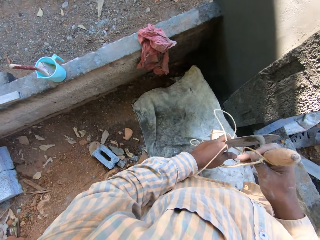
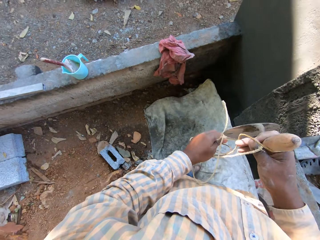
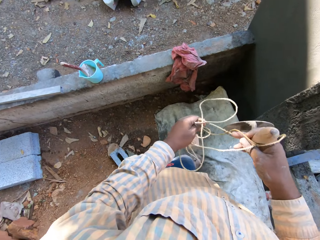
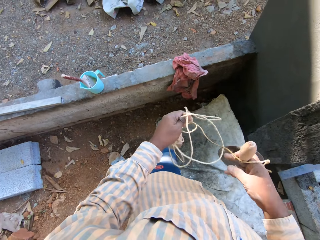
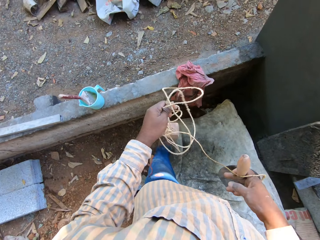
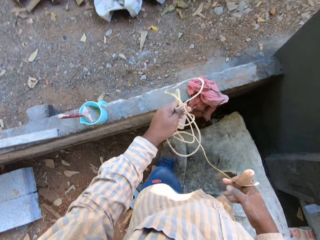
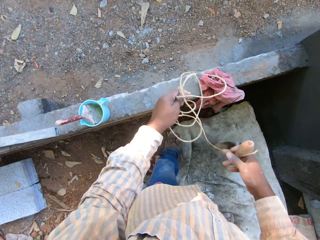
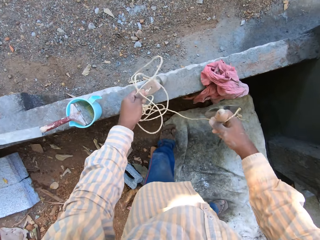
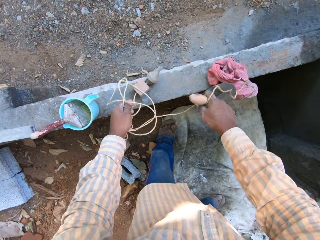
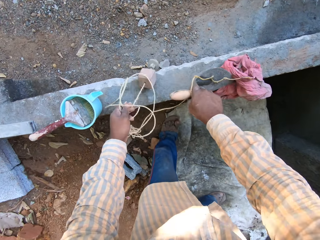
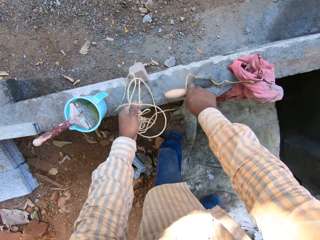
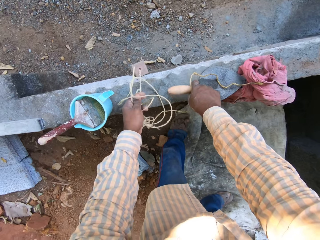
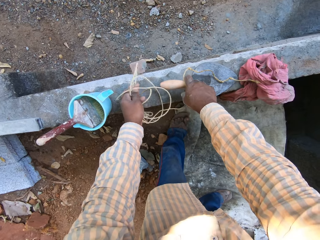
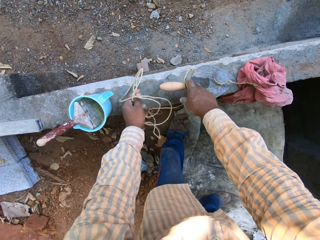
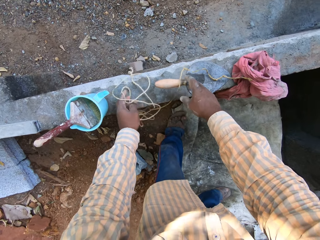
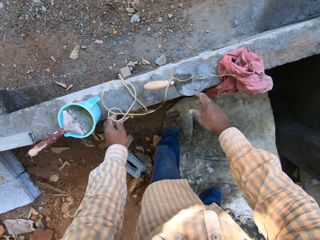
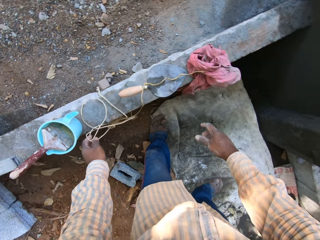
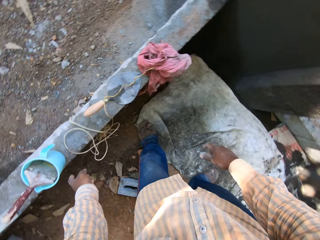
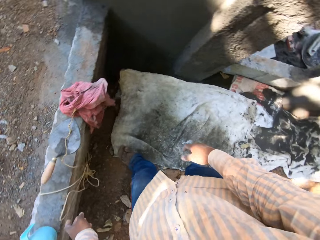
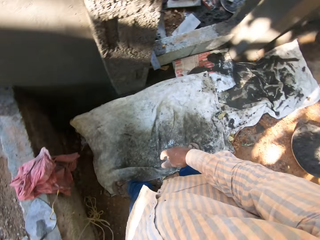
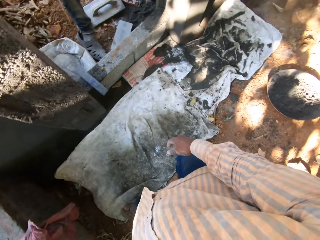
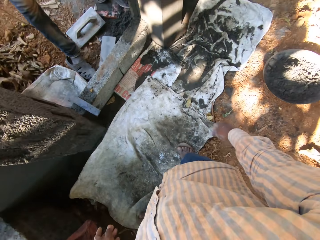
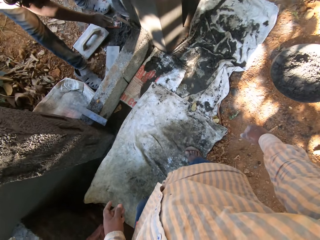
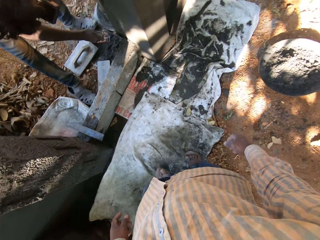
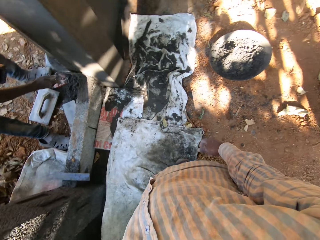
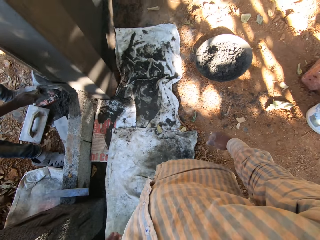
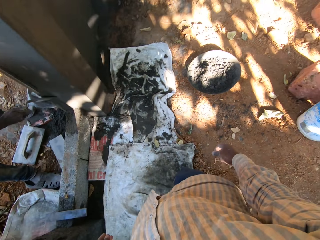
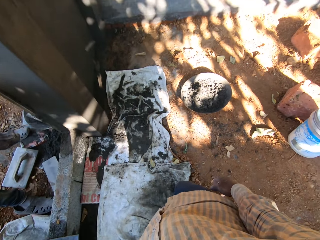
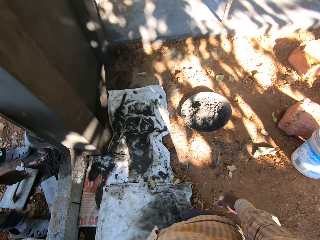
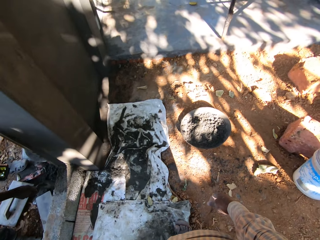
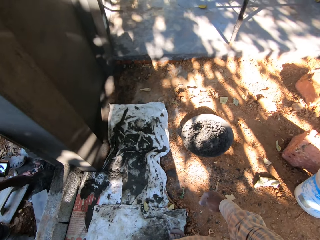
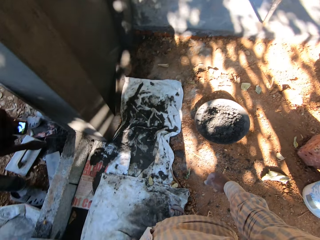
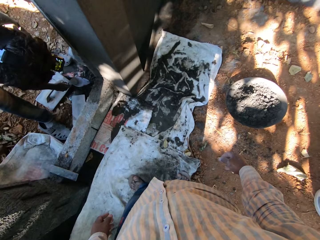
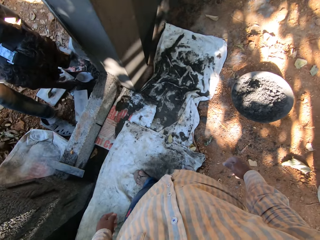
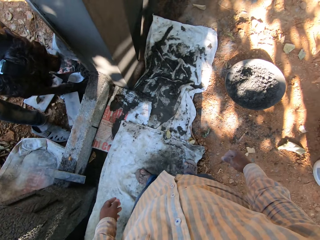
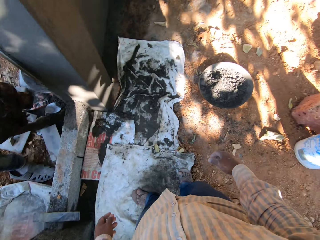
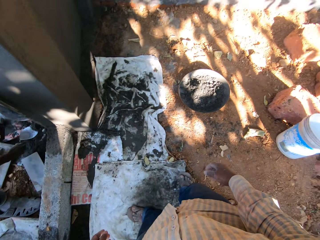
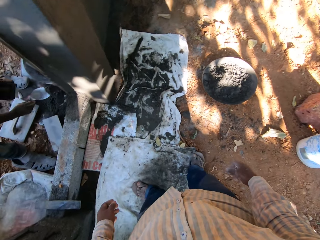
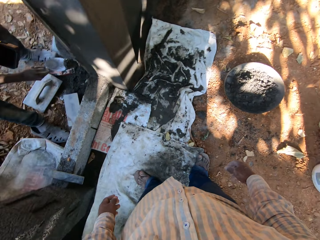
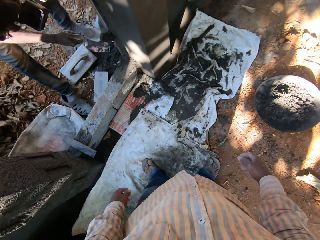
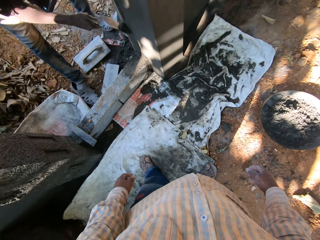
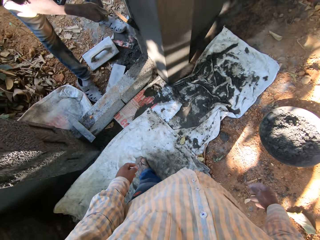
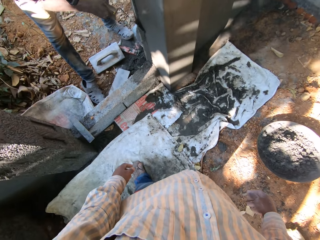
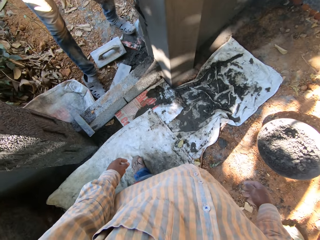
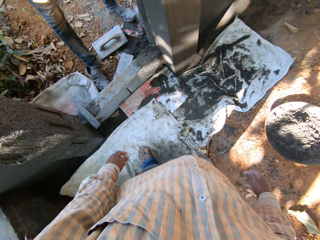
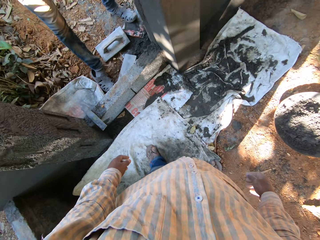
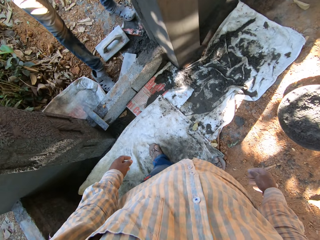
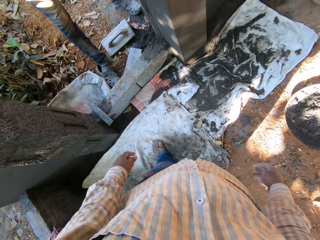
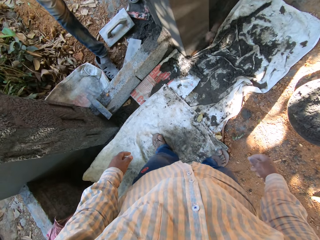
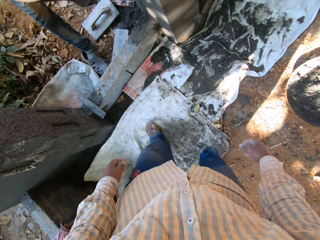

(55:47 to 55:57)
The camera wearer drops the rope on a short fence with his left hand. He drops the trowel in his right hand on the short fence. The man smoothens the cement on the wall with the trowel in his right hand. The camera wearer turns around.

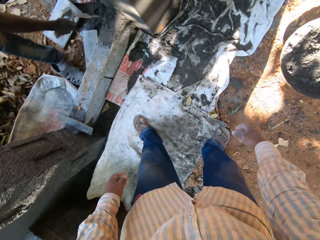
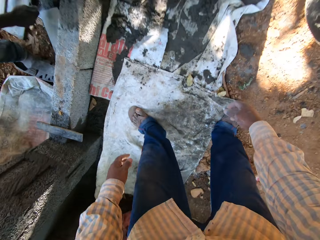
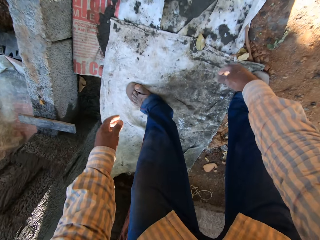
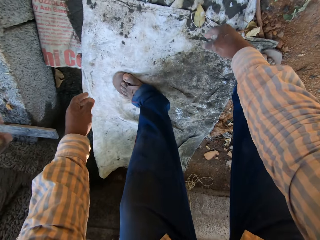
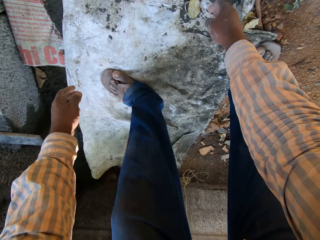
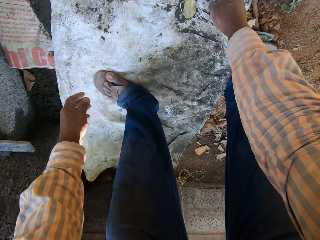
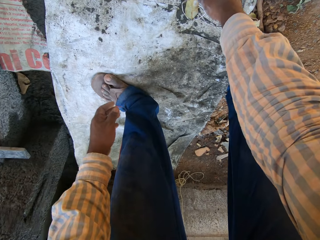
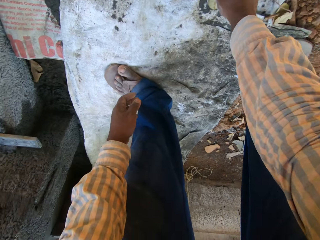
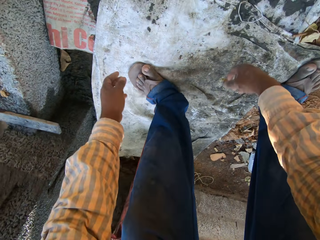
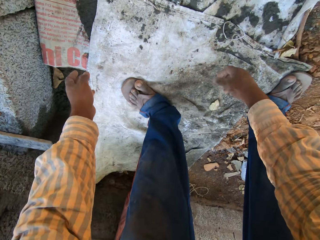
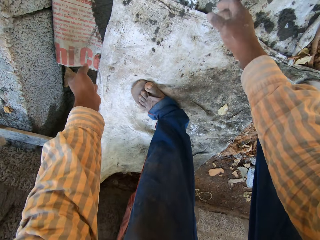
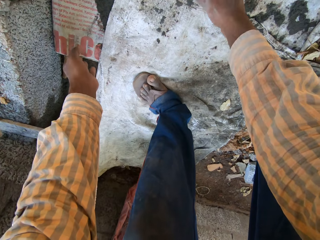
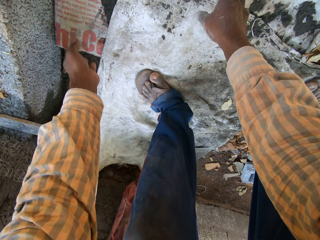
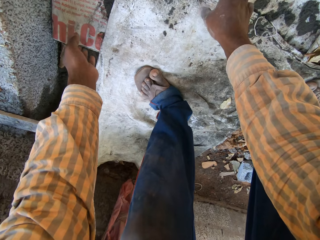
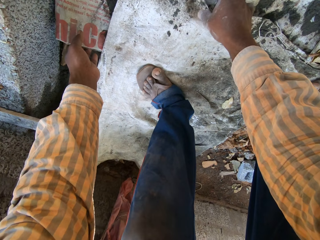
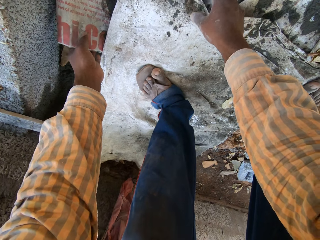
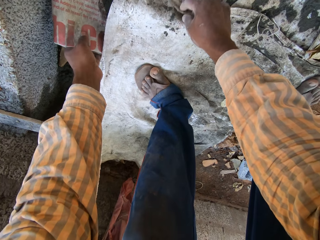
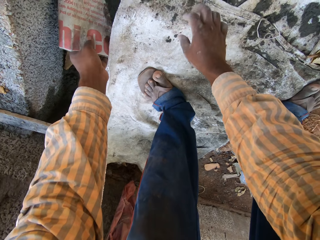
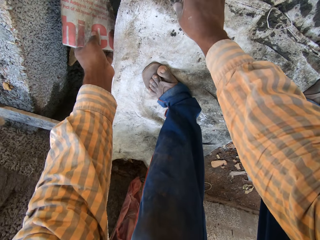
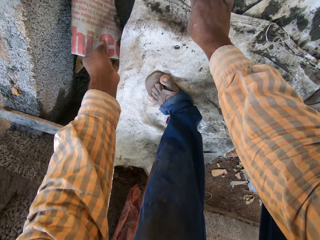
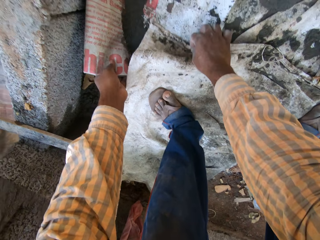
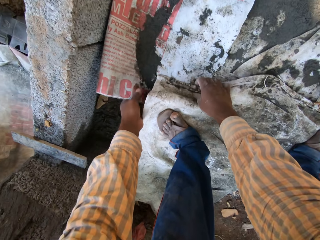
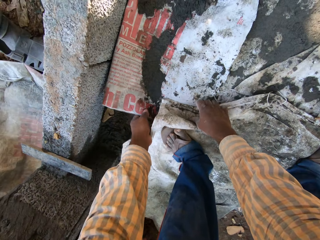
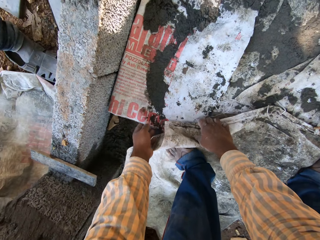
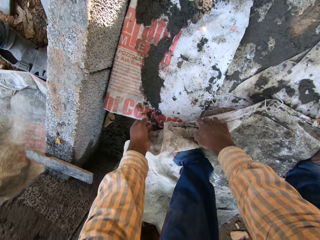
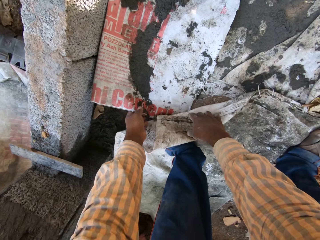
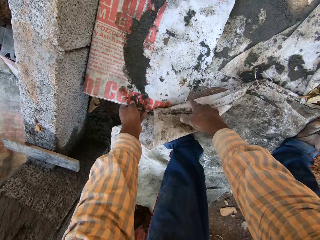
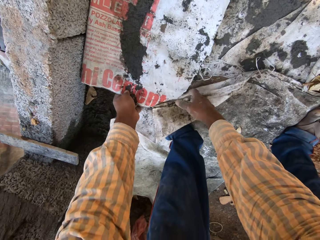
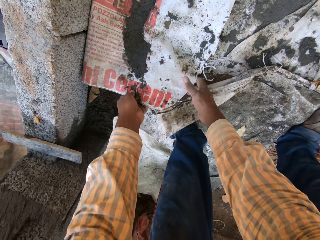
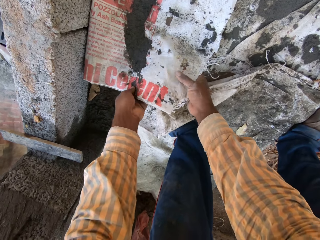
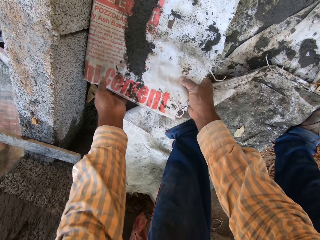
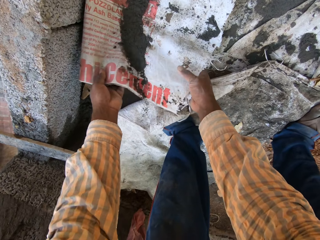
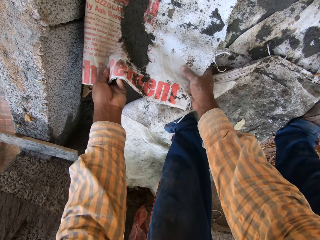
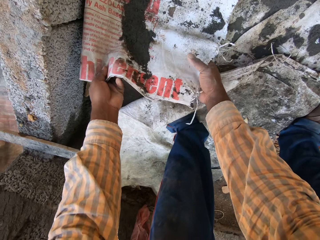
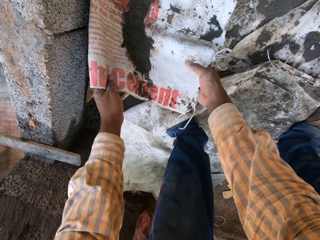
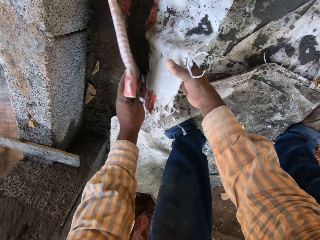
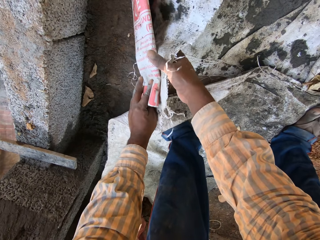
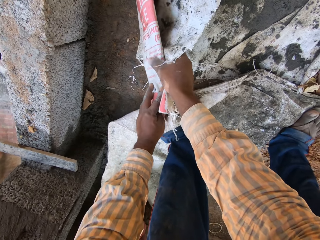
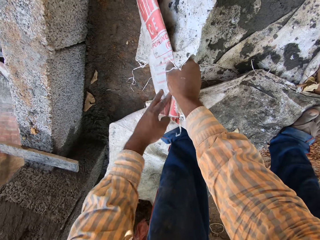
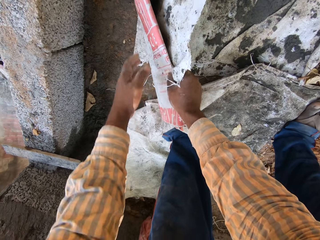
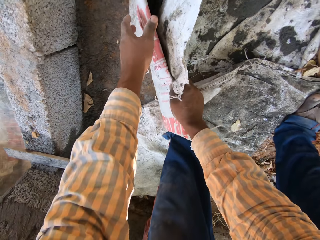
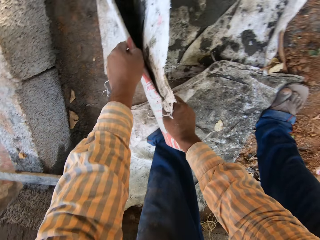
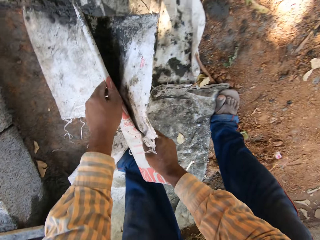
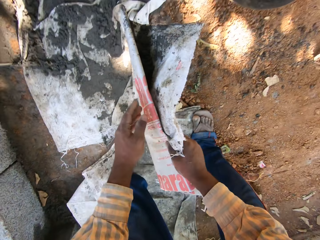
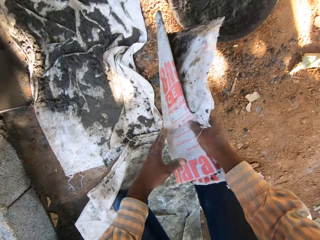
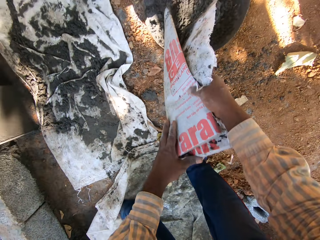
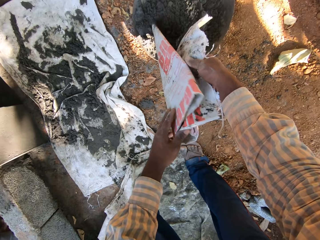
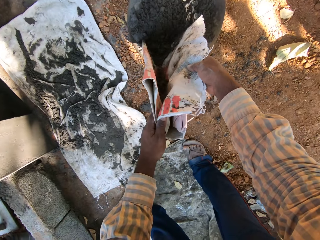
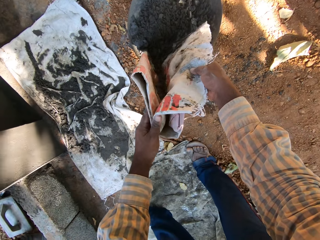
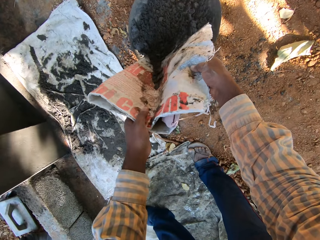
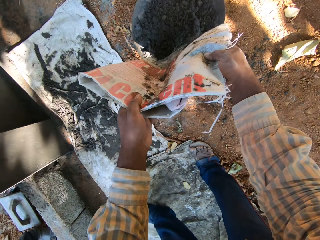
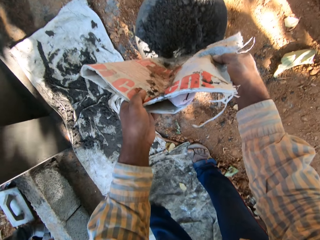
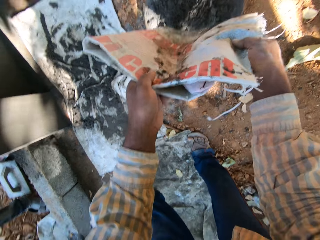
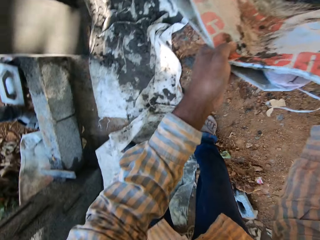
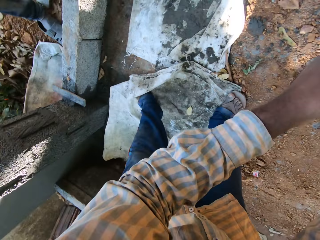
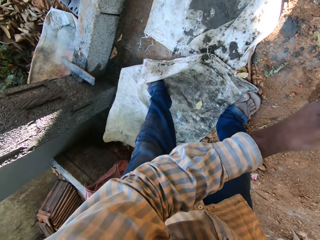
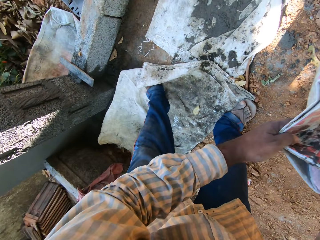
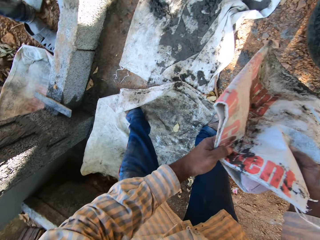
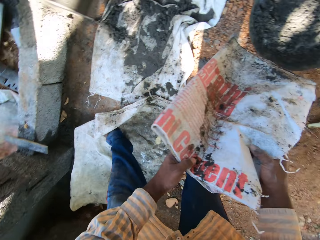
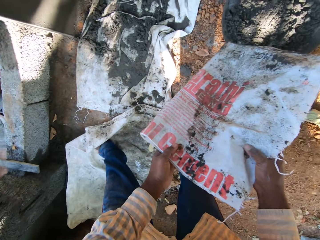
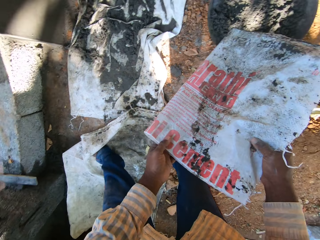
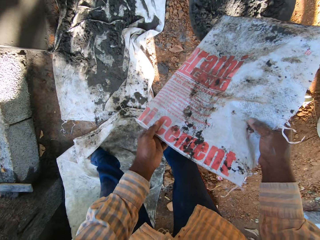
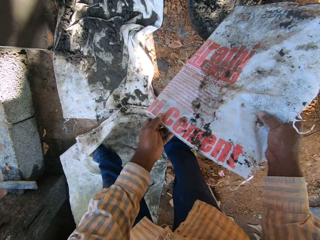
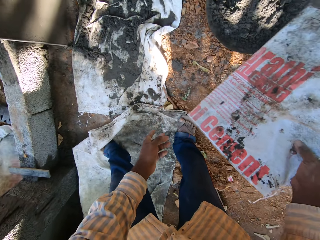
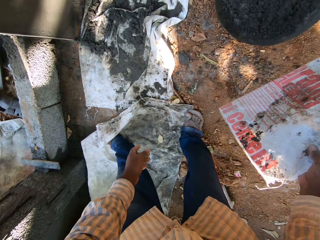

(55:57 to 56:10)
The camera wearer shifts a leaf with his right hand. He picks up a sack from the floor with his left hand. He lifts the sack with his right hand. He picks up the sack with both hands. He folds the sack with both hands. He empties the cement on the sack into a head pan with both hands.
